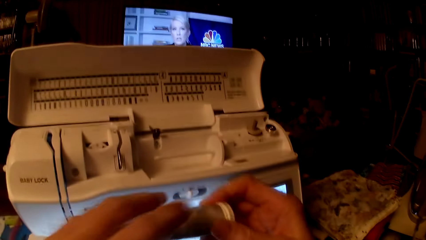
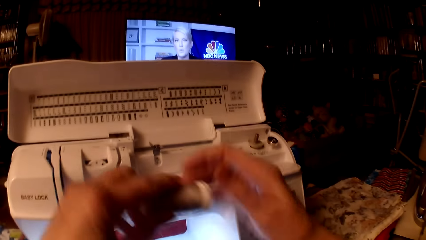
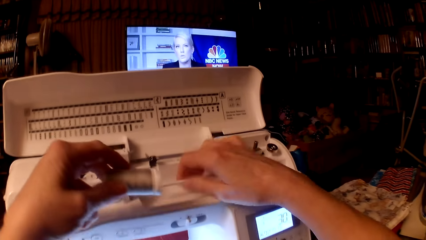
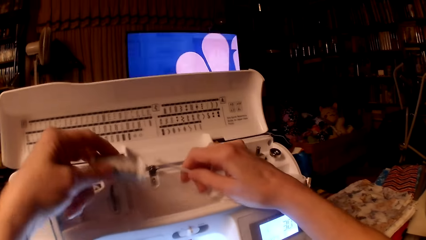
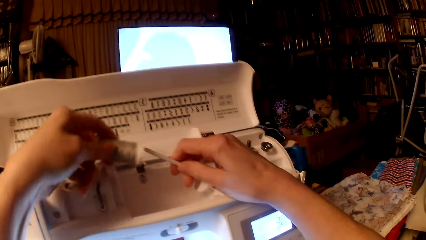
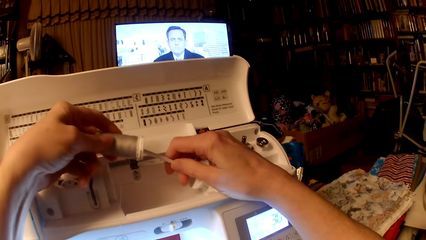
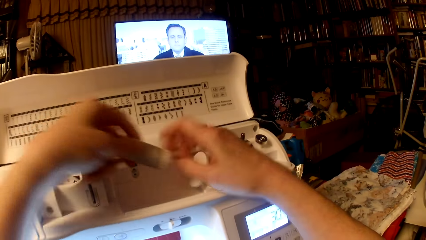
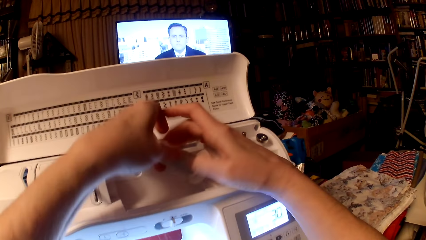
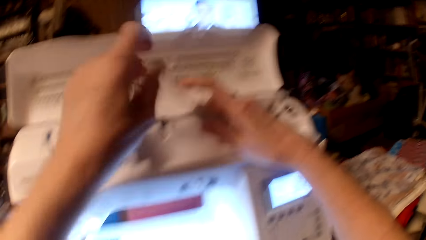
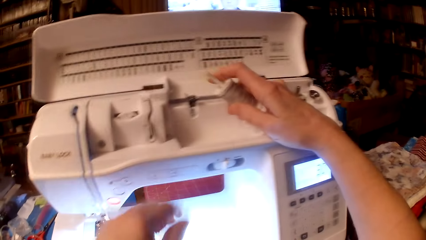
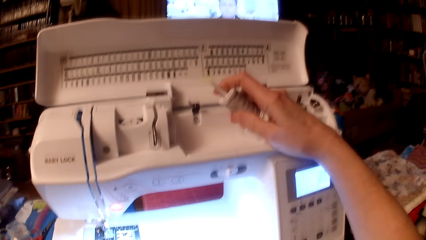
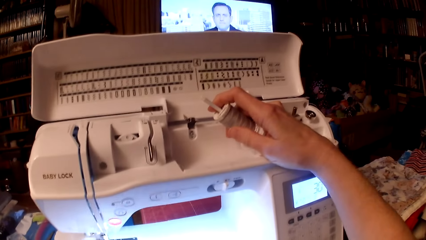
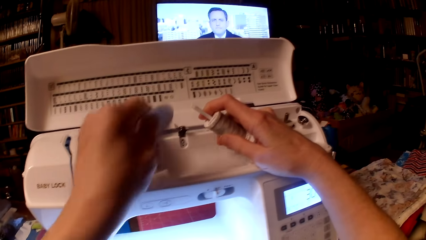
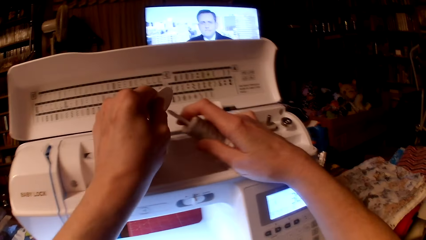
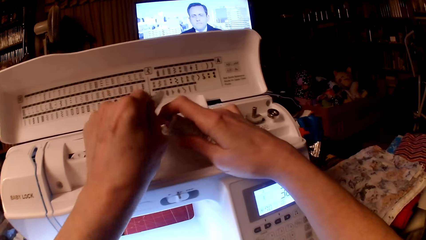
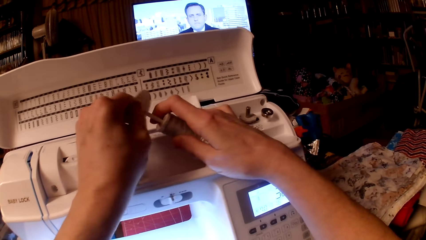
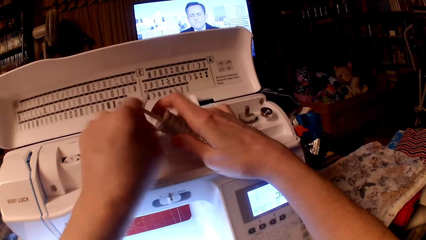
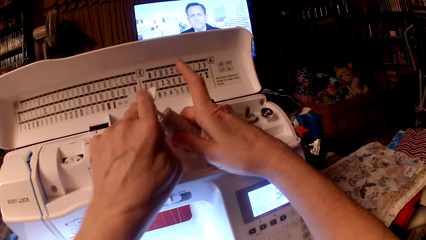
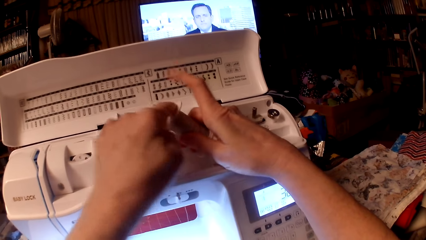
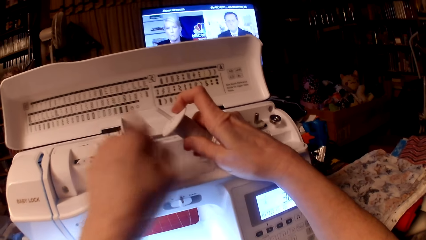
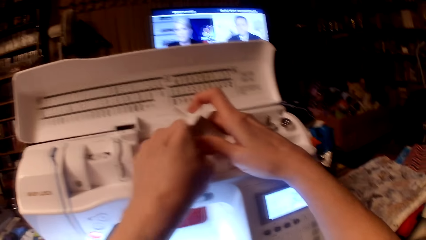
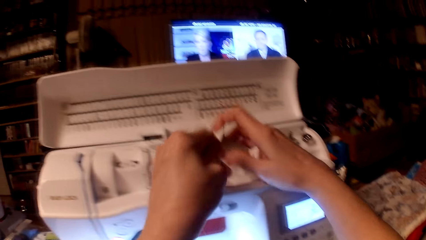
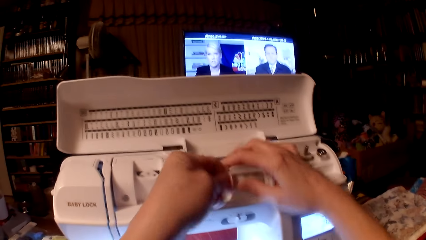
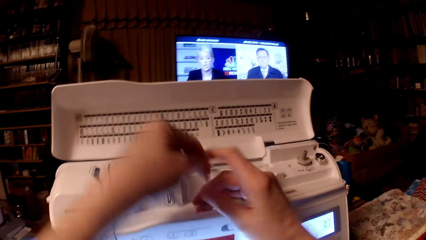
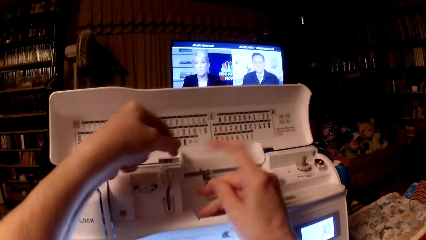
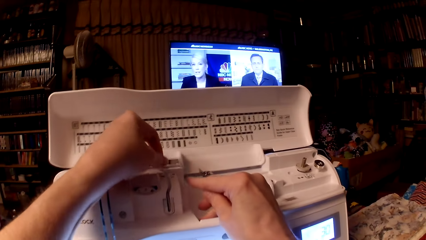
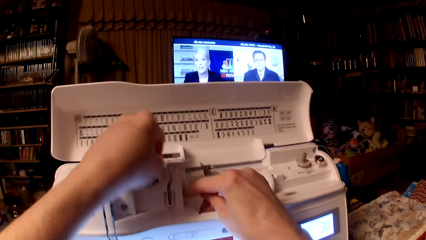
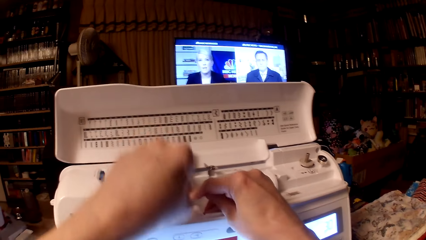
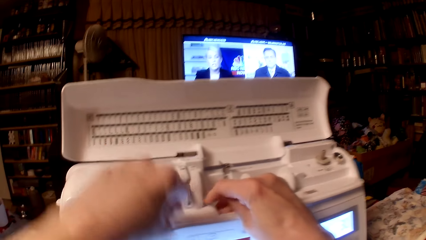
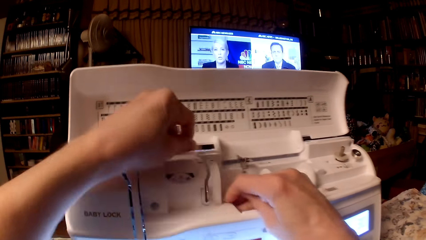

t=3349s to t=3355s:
The camera wearer sets the thread in the sewing machine.

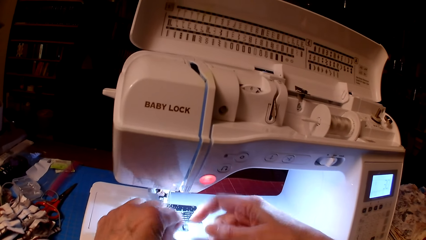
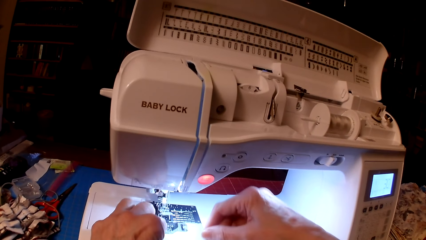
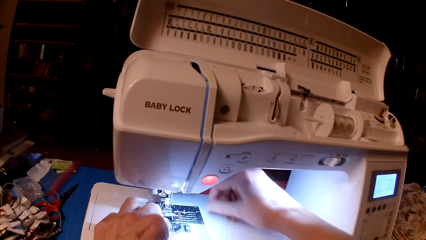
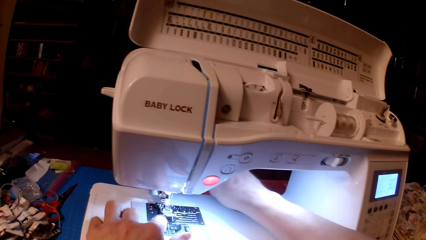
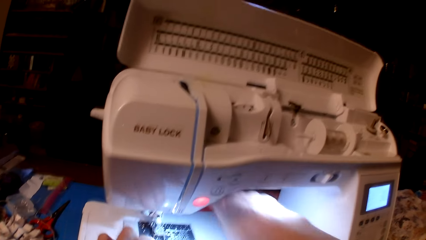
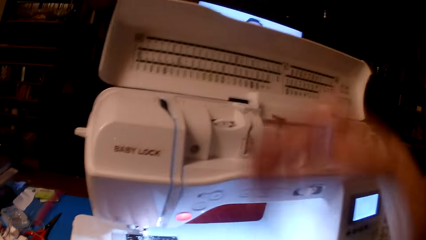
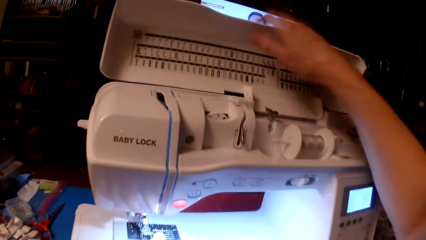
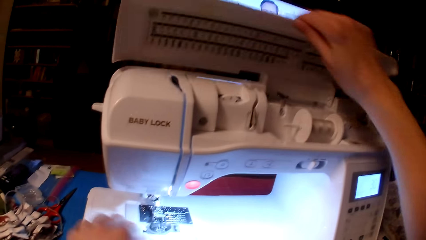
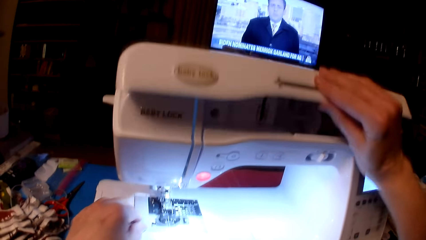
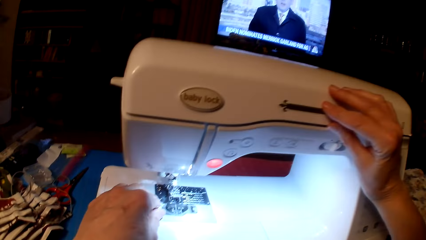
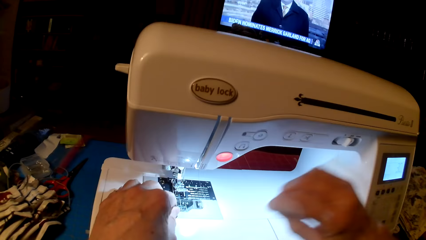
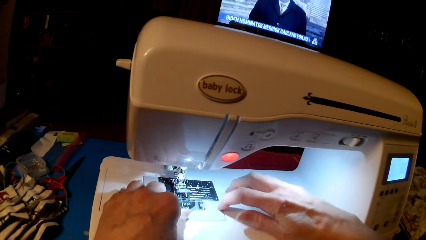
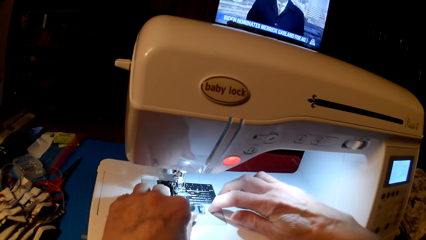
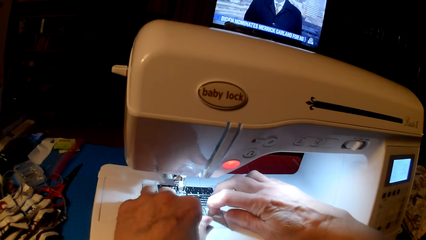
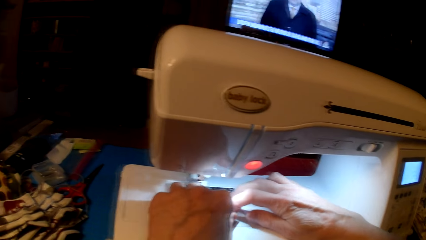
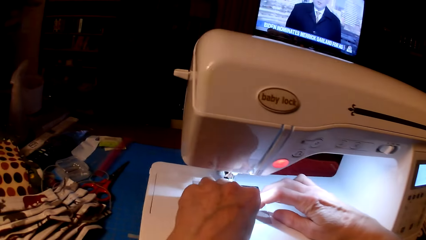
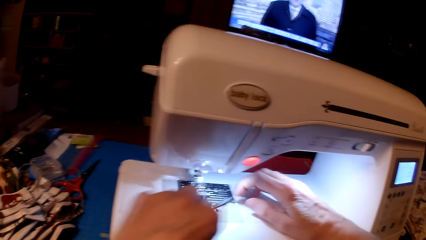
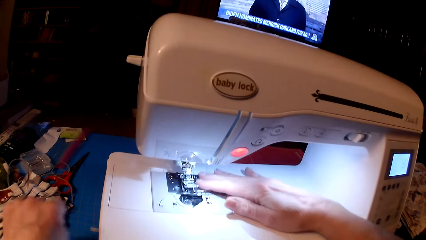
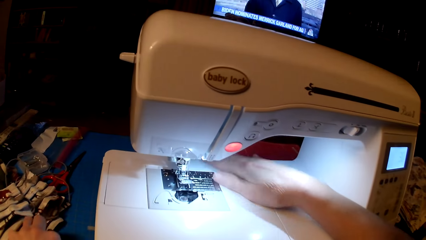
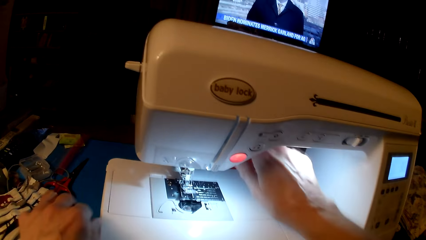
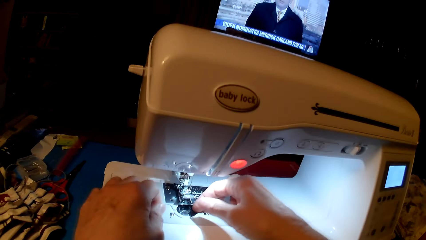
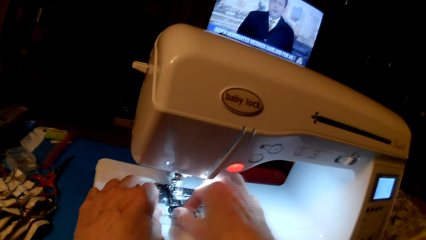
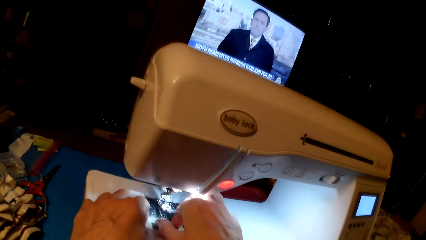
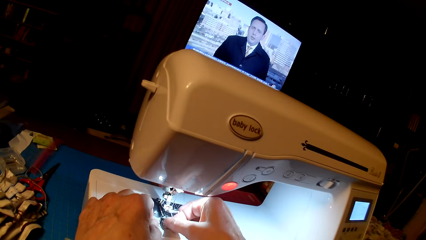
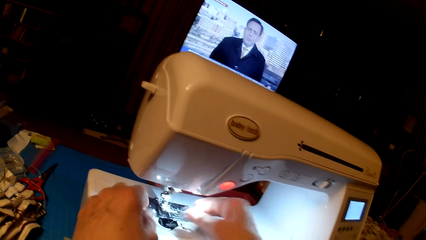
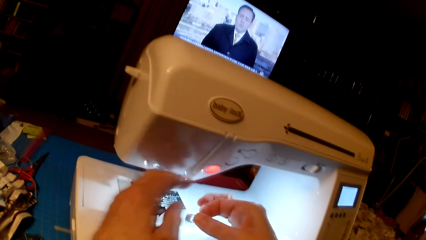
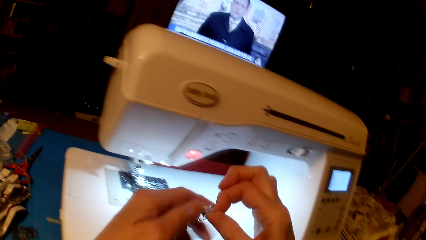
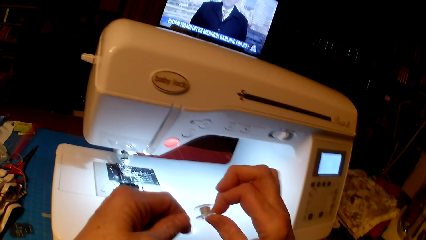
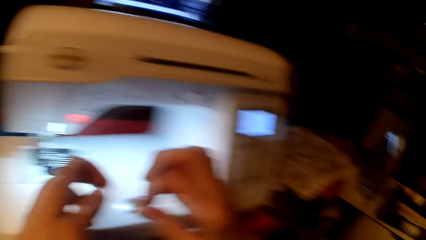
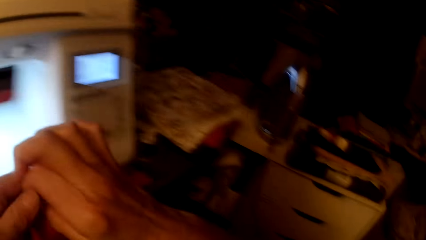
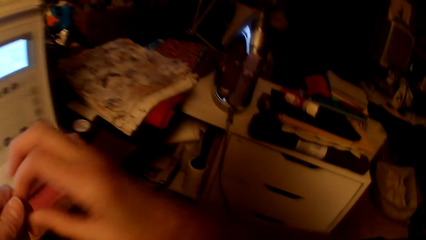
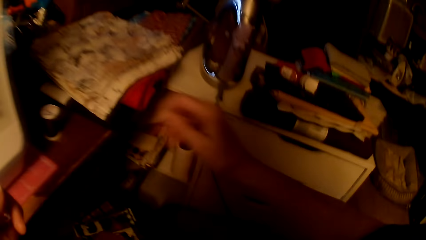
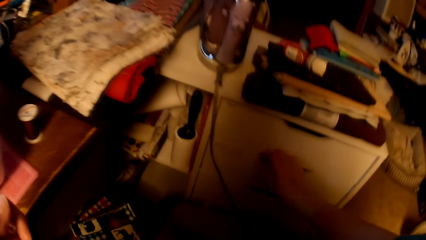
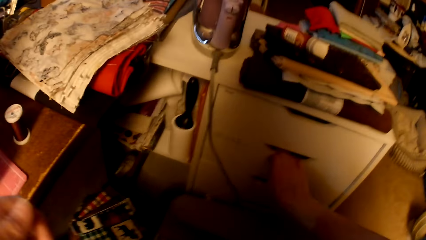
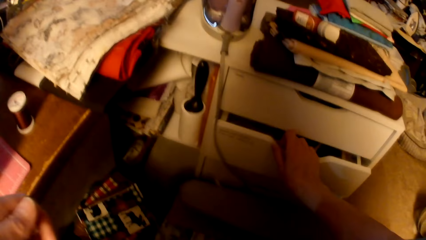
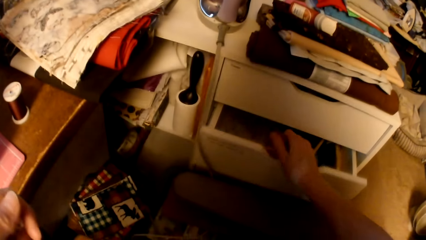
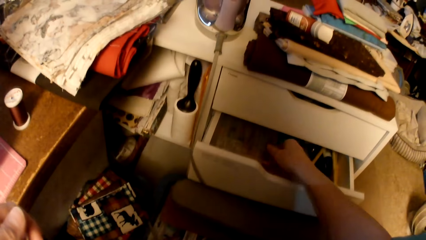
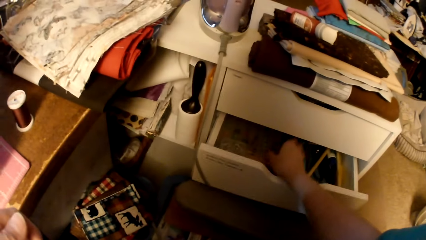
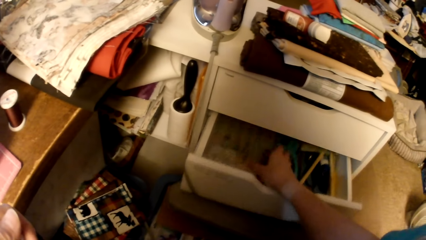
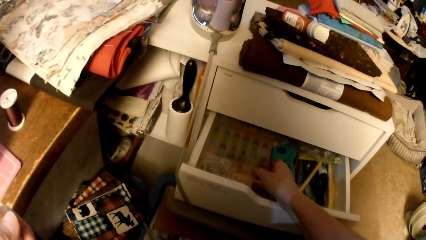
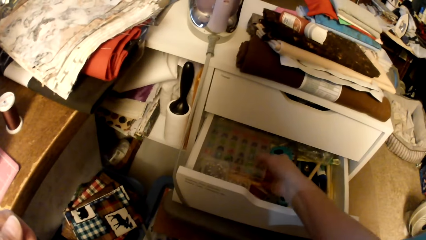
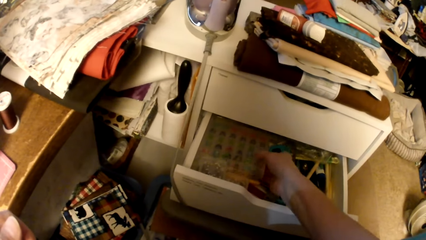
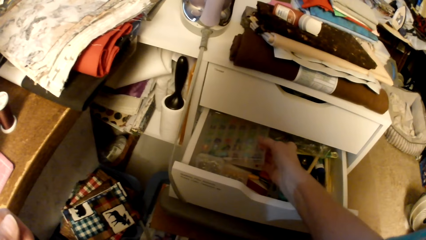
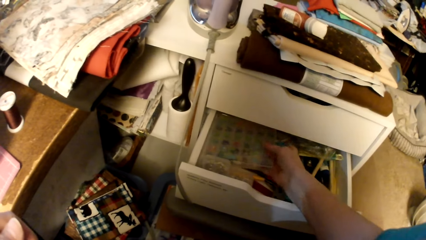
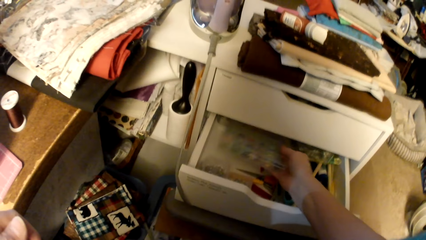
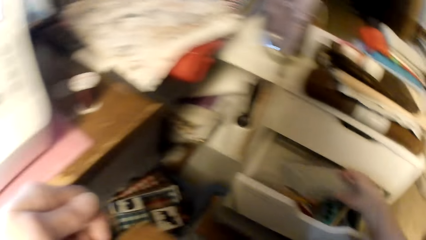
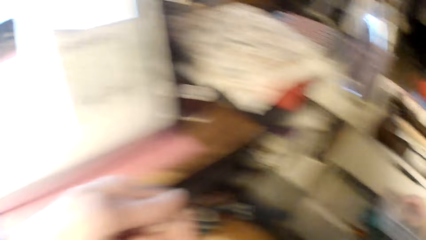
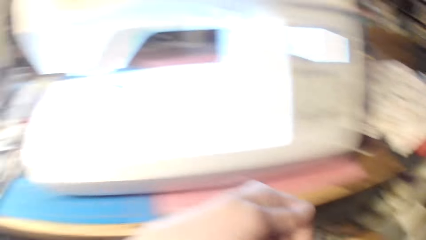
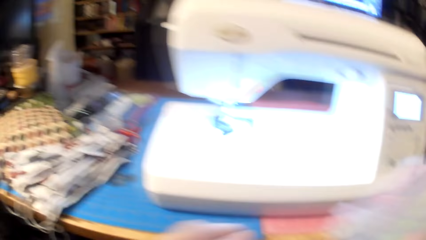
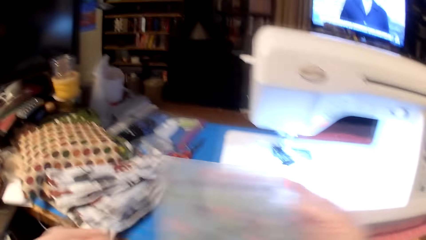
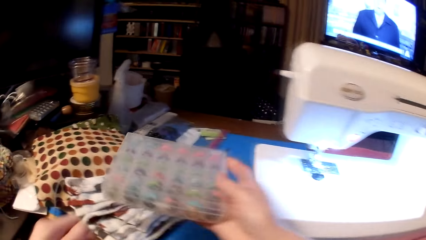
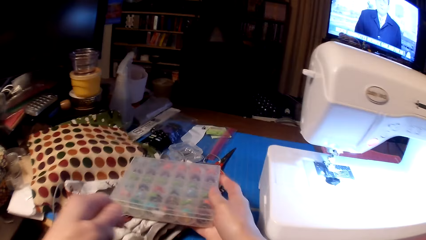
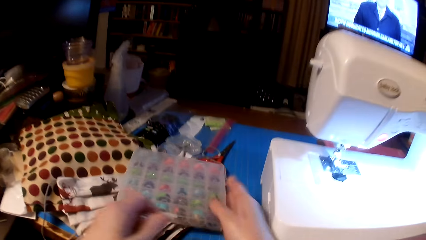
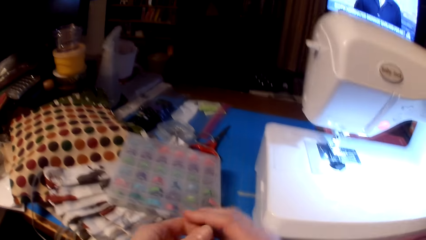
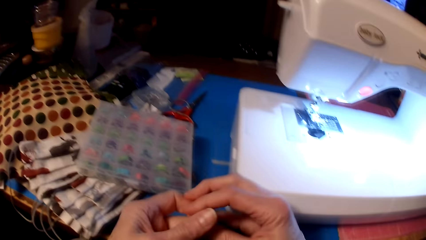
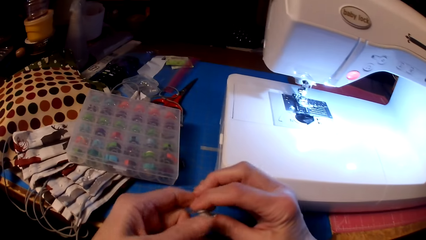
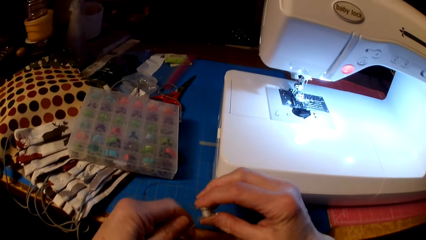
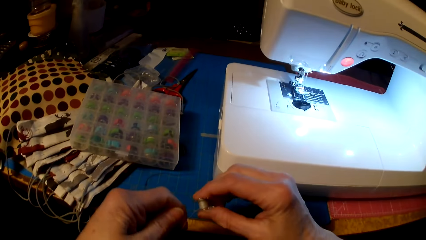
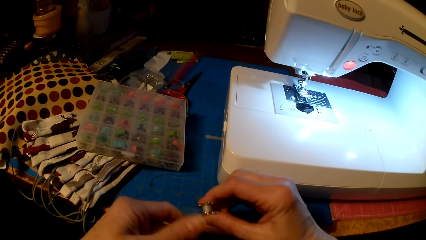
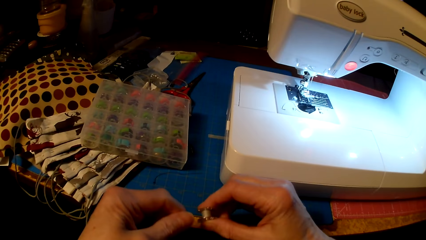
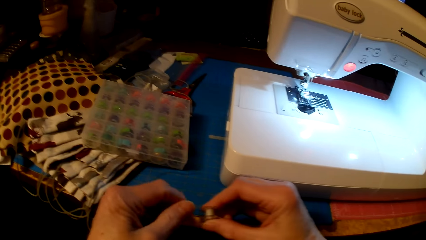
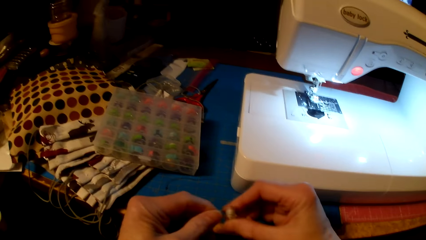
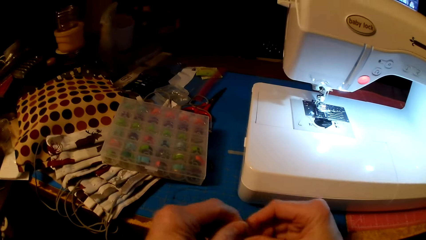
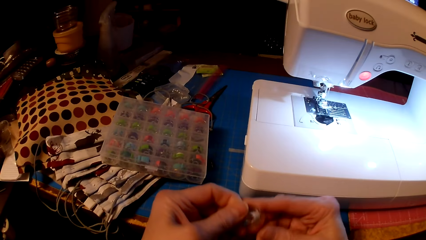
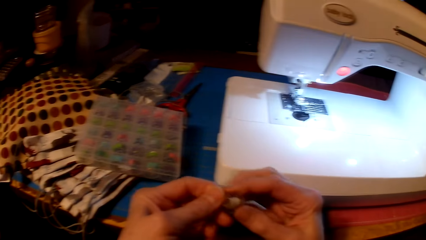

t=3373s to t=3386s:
The camera wearer closes the sewing machine top. They open the drawer, pick up a box or pack, and put the box on the table. They wind the thread on the bobbin or yarn holder.
